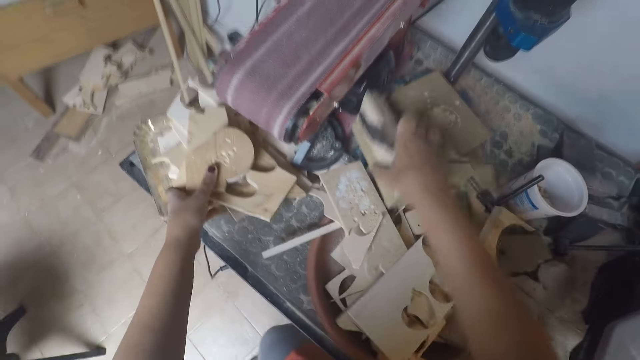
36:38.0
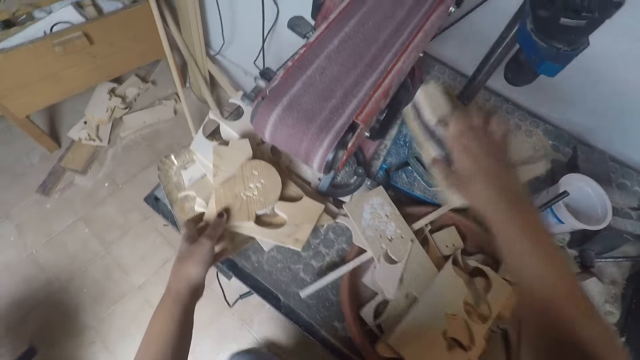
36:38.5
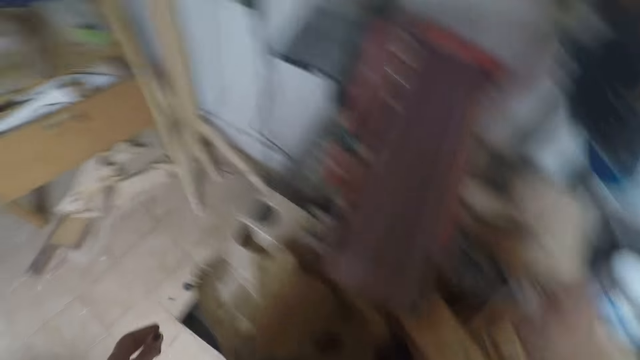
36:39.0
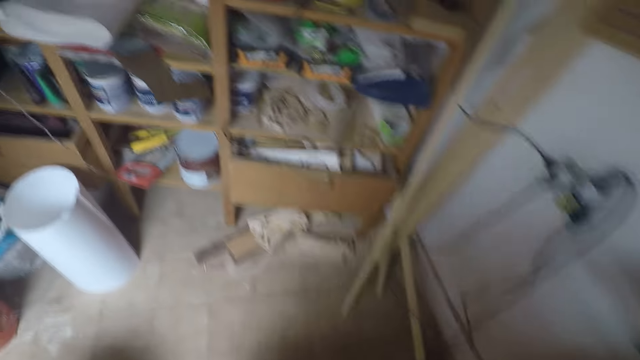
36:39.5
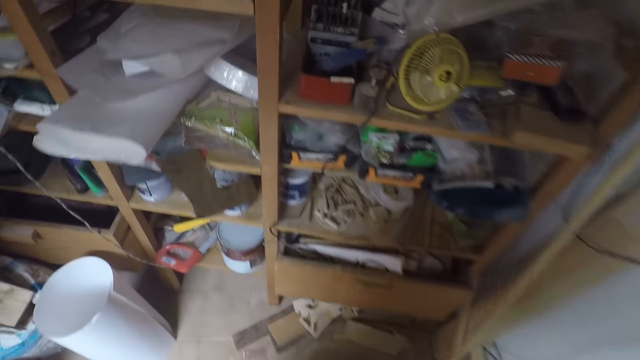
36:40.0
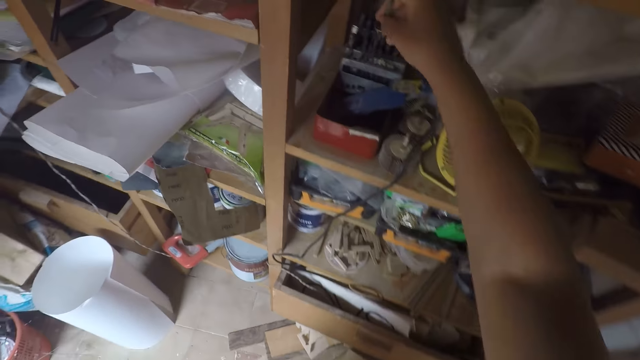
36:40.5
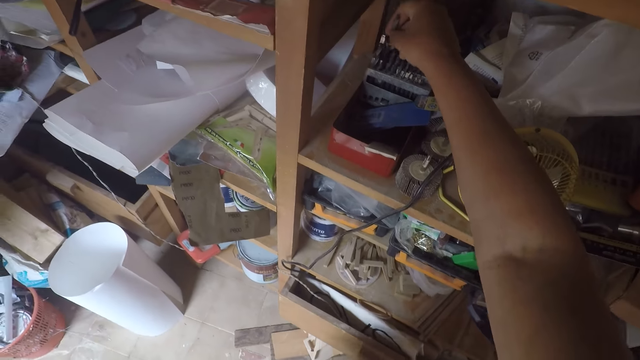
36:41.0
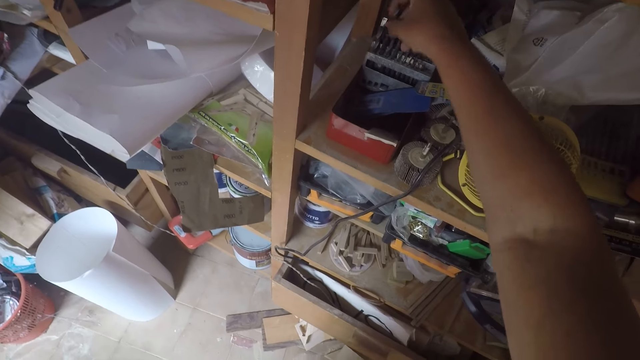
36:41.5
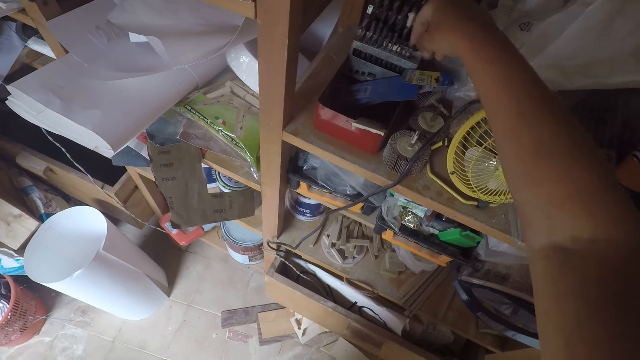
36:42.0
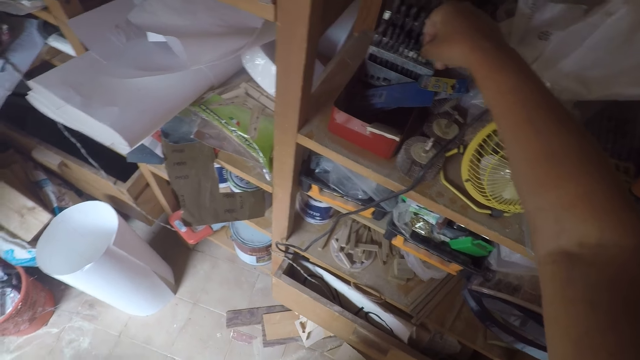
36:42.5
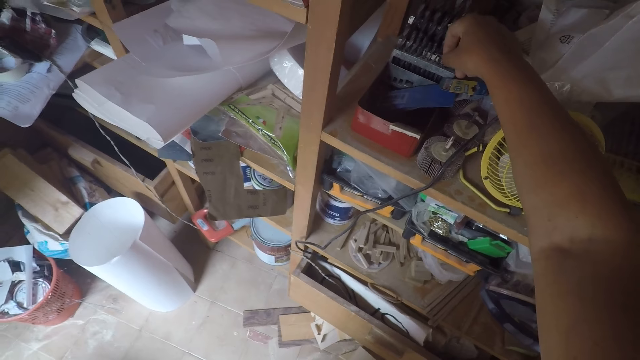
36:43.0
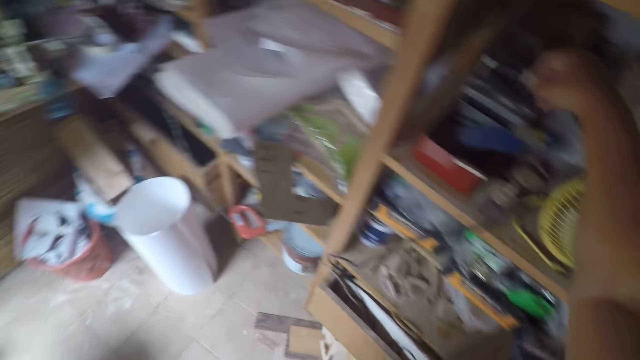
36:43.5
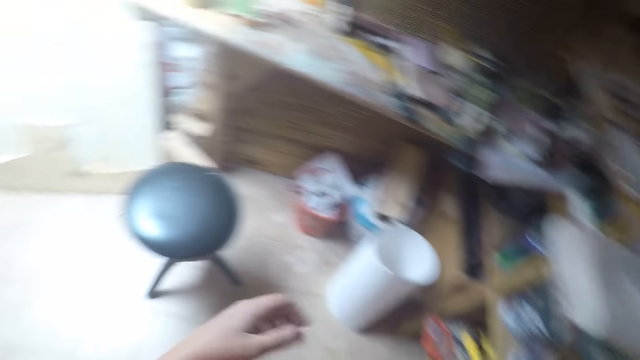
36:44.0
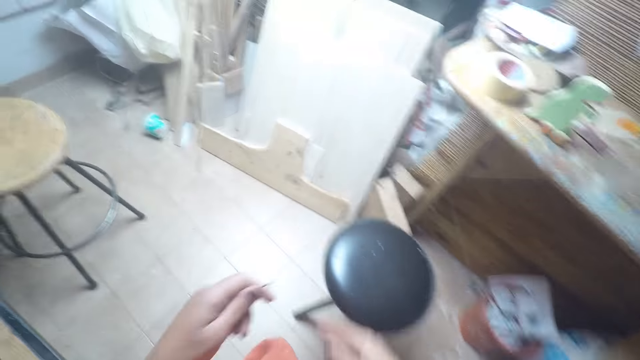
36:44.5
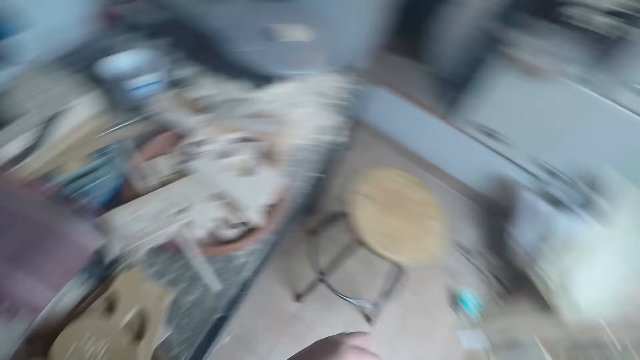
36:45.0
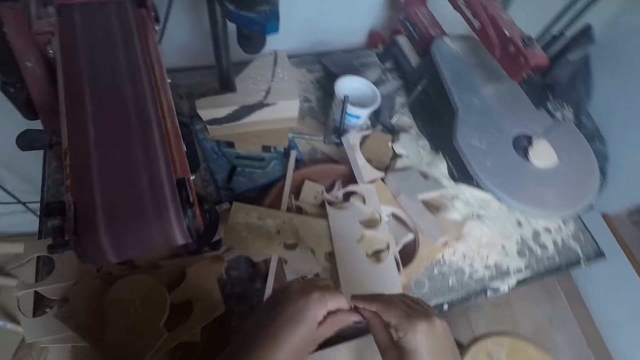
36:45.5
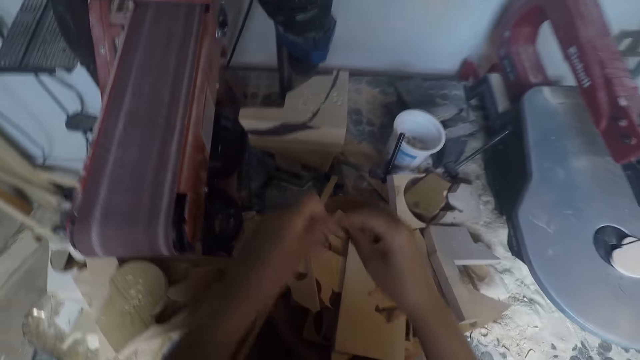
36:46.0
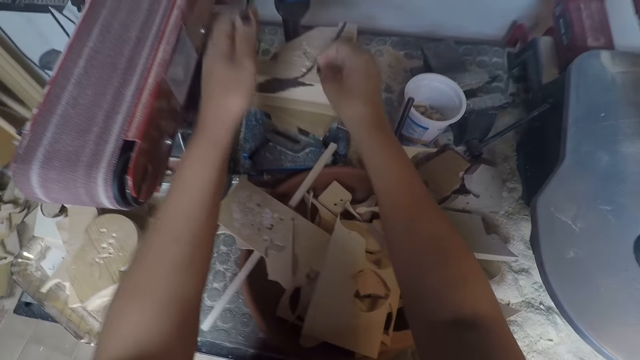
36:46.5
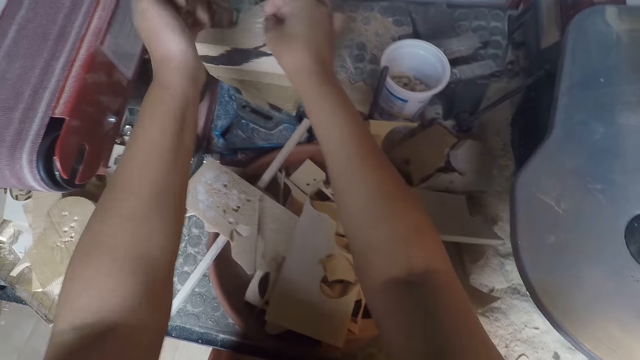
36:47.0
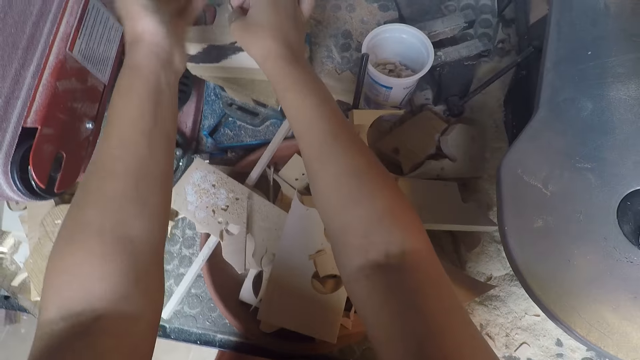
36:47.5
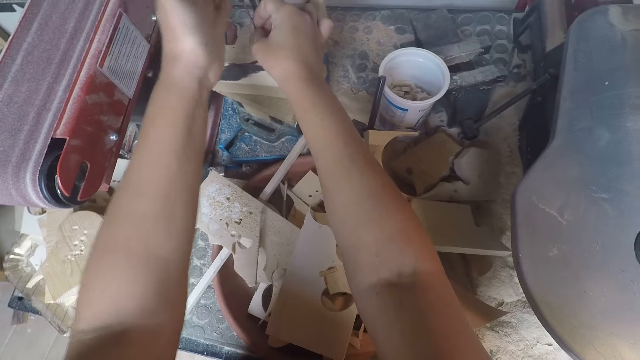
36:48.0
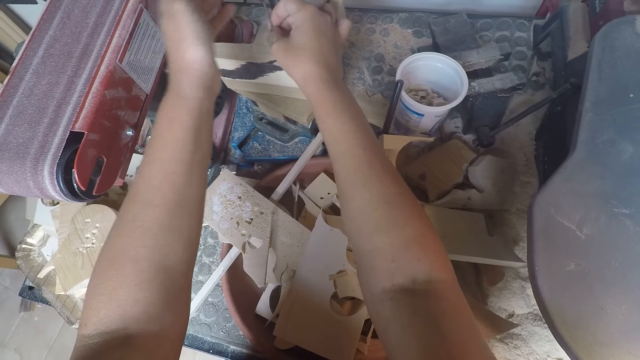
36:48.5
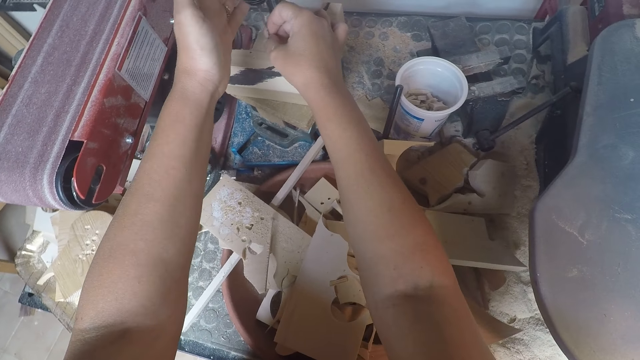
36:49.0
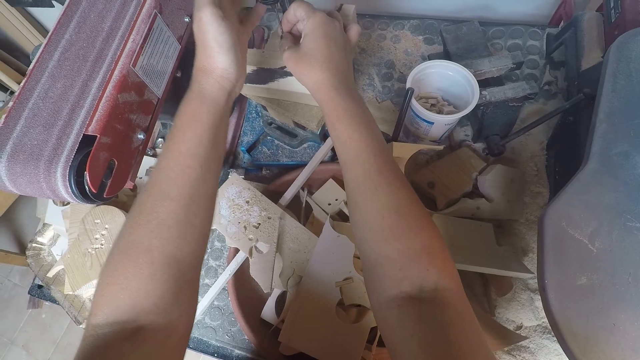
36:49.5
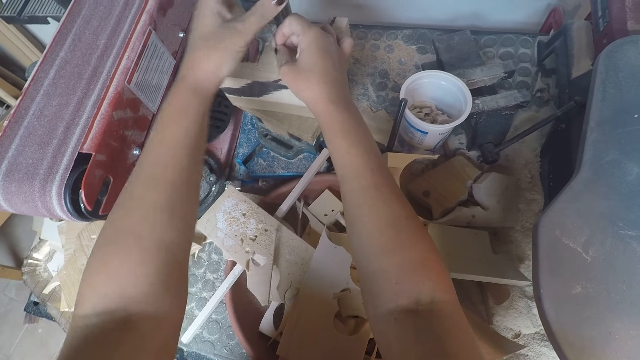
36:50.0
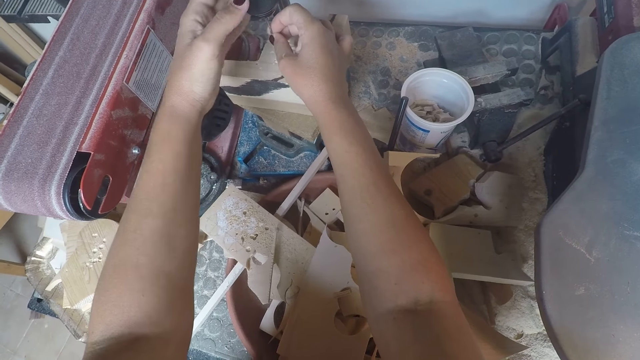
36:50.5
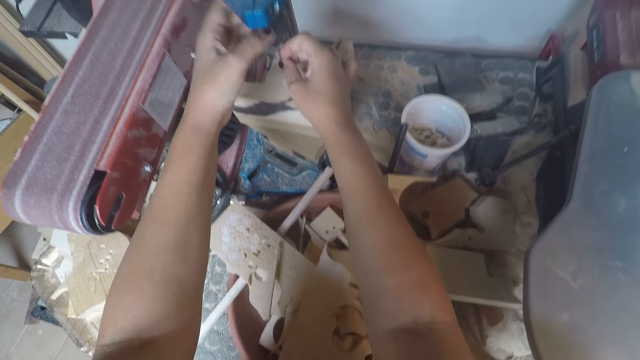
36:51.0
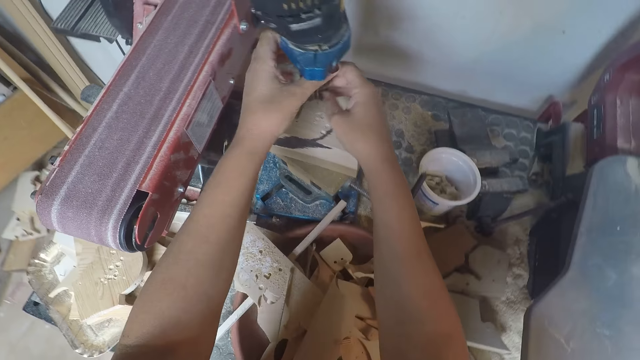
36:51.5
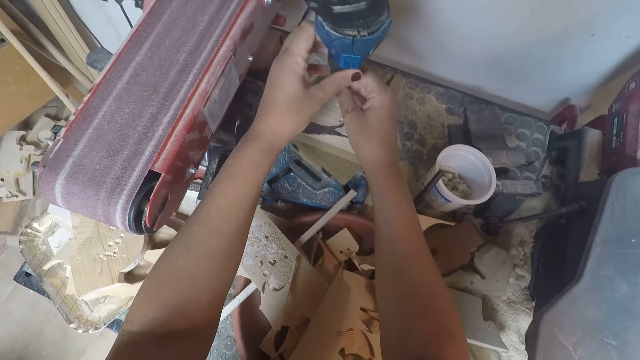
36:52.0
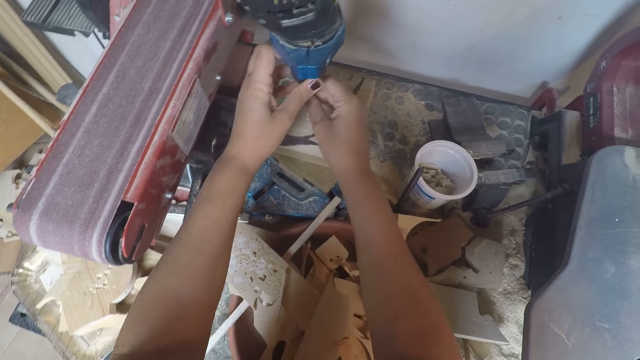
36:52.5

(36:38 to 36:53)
The camera wearer drops the wood on a table. They pick the wood using their right hand. They place the wood under the driller. They walk across the workshop. They put the drilling nail down. They carry a pin. They pick the drilling nail. They walk across the workshop. They tighten the drilling nail on the driller.

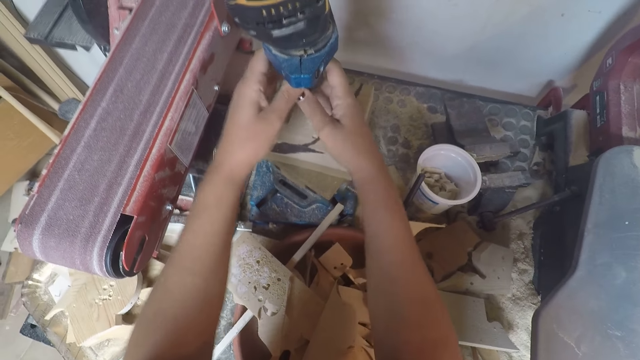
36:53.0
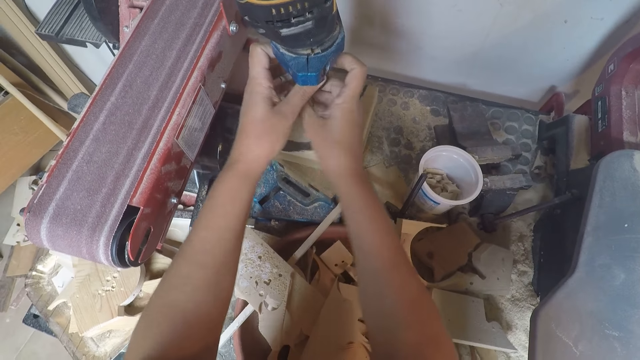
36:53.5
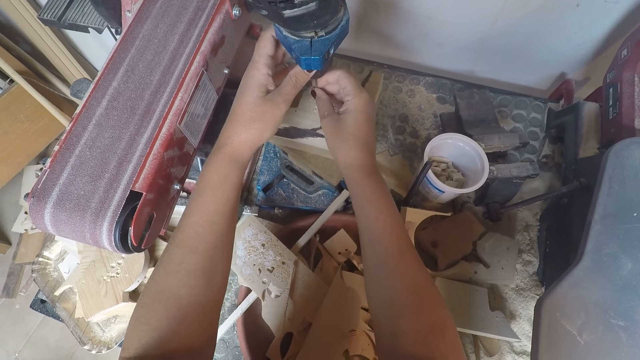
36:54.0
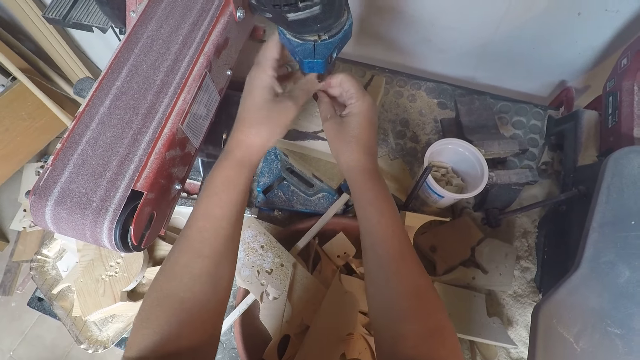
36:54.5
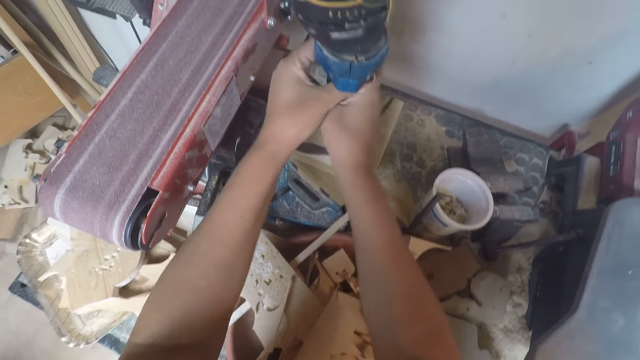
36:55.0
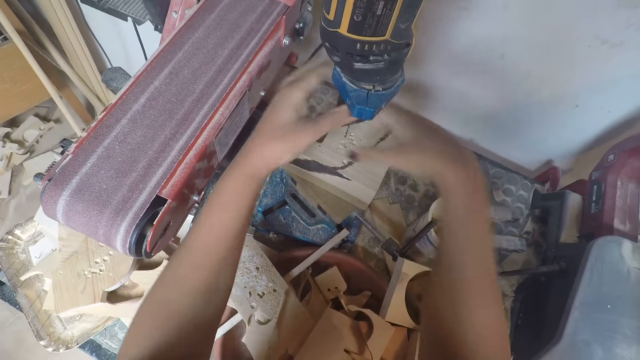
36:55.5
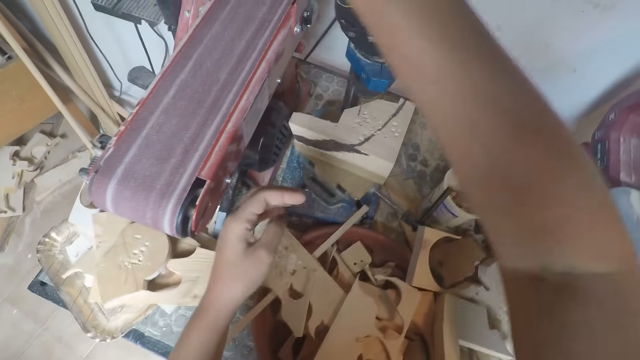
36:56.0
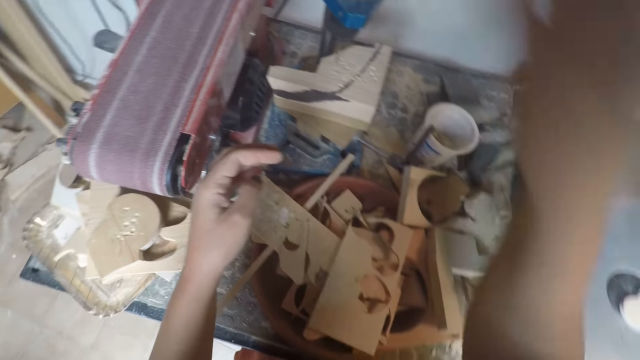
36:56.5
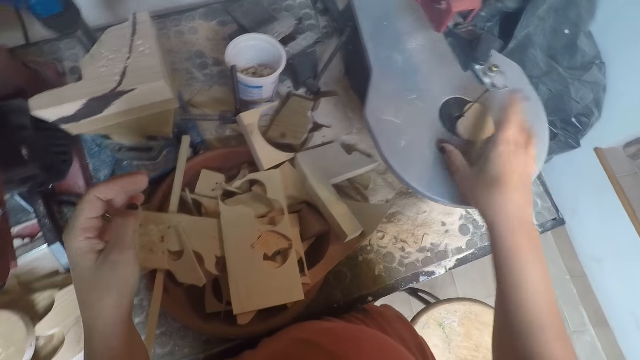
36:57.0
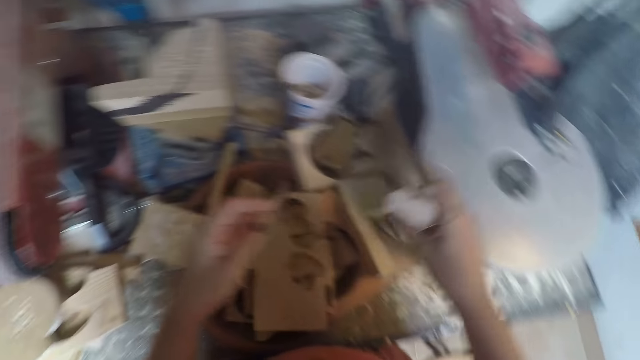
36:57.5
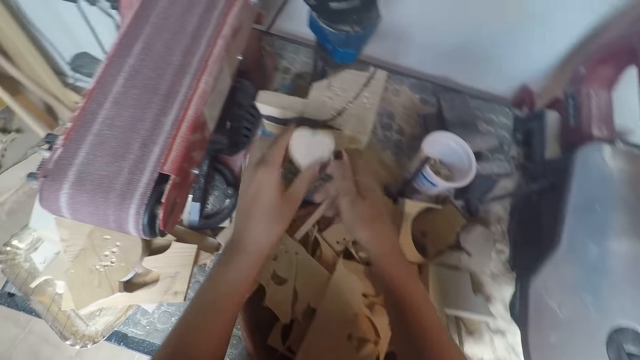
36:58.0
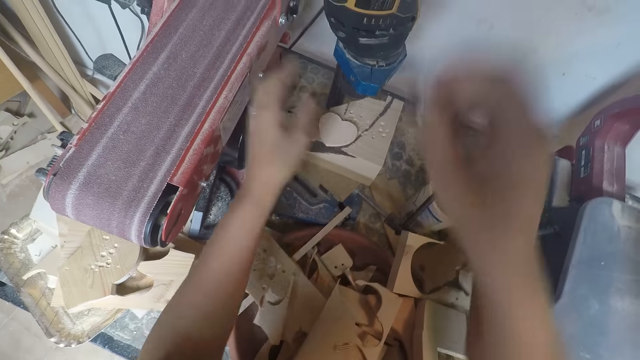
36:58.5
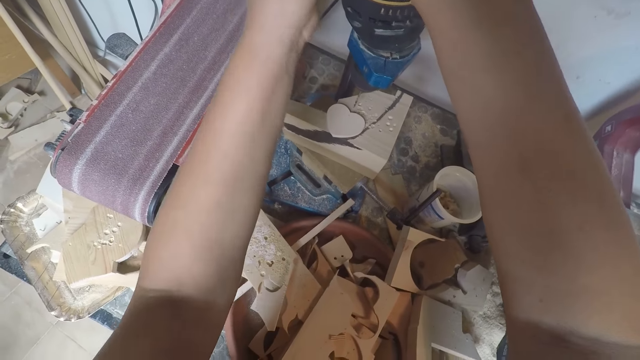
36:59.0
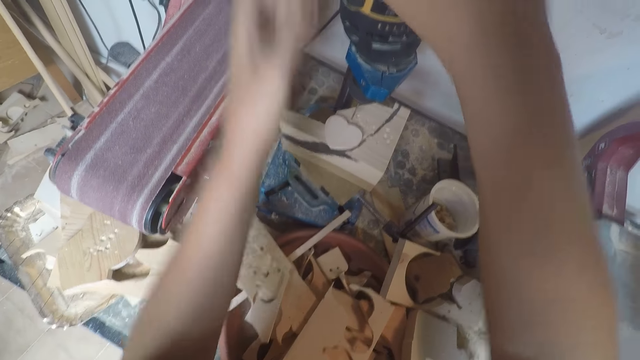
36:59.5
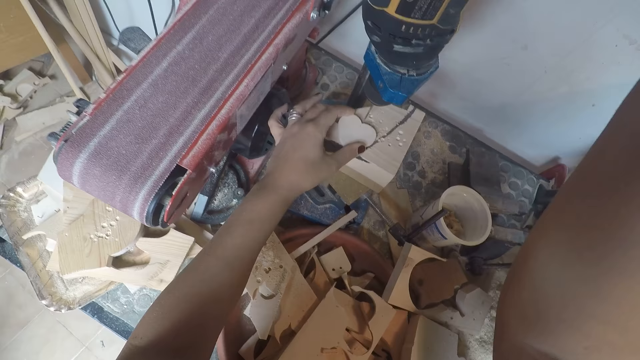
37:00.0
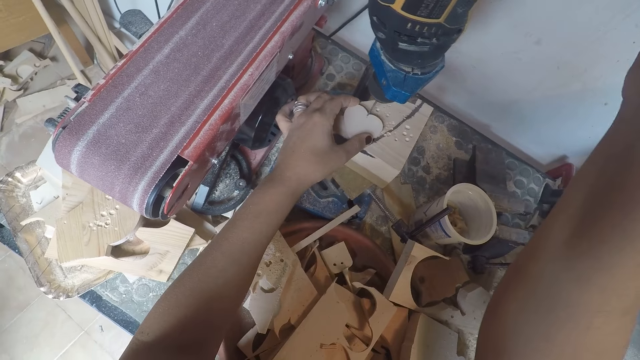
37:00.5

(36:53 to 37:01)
The camera wearer picks the cut wood. They carry the cut out wooden heart. They place the cut wood under the driller.
